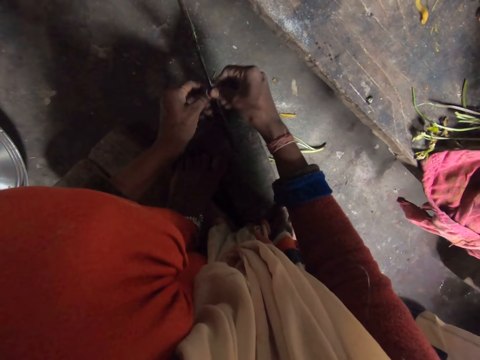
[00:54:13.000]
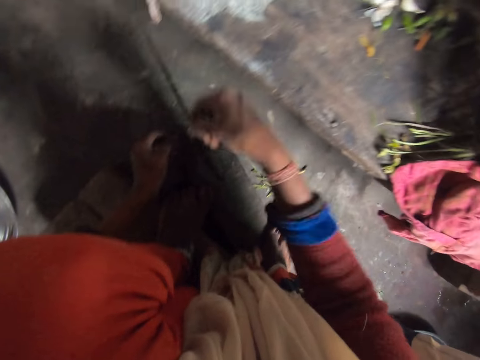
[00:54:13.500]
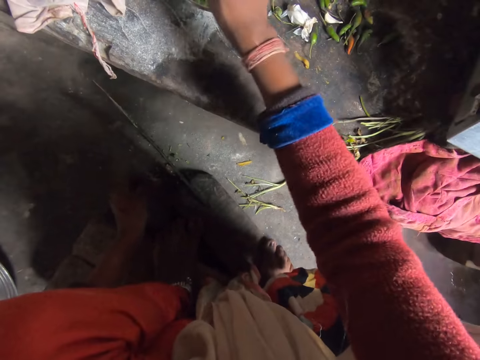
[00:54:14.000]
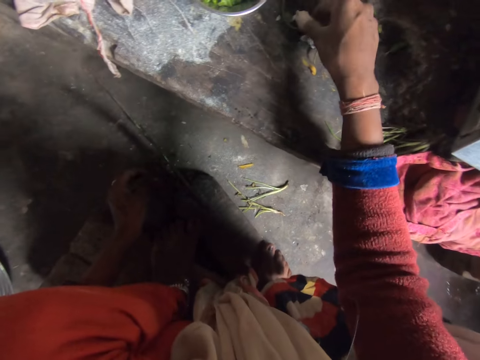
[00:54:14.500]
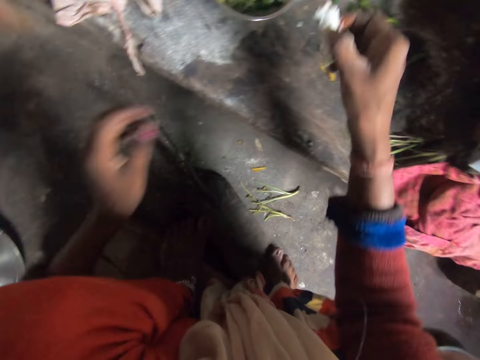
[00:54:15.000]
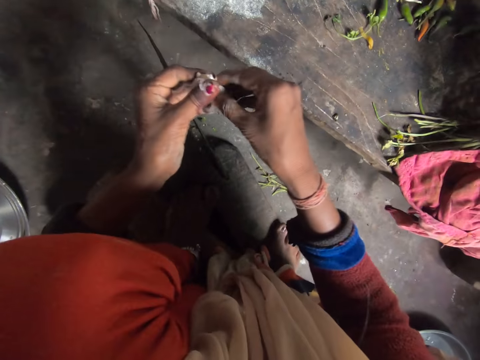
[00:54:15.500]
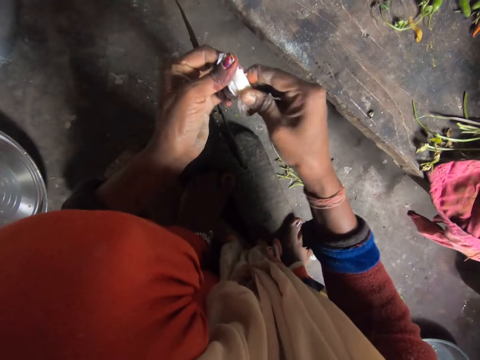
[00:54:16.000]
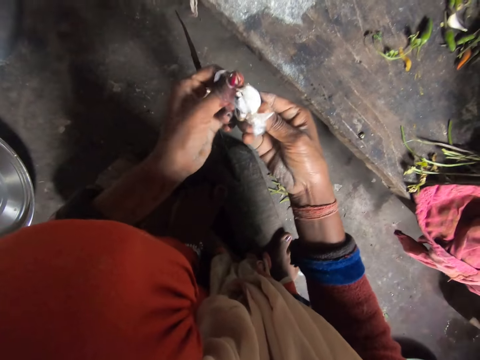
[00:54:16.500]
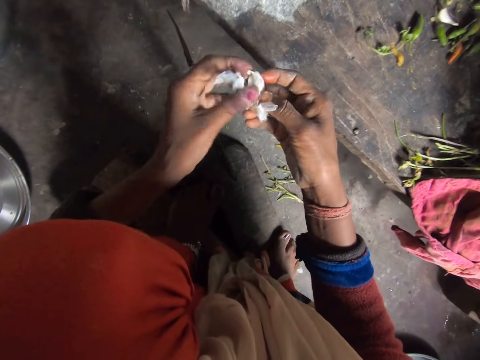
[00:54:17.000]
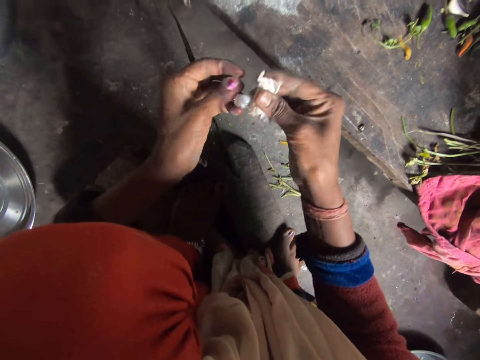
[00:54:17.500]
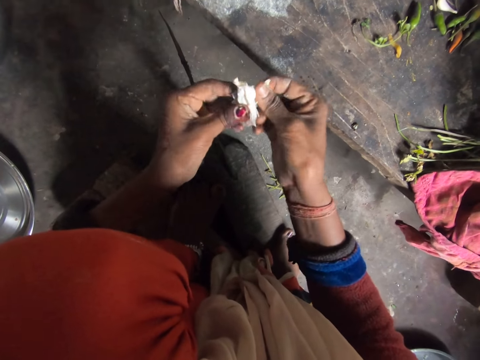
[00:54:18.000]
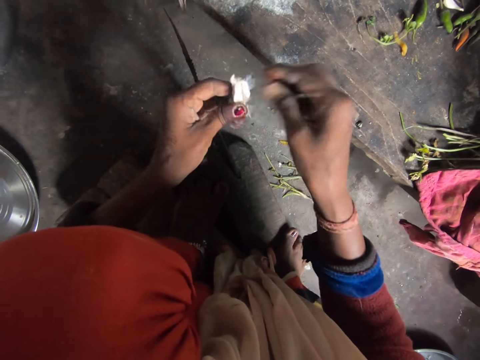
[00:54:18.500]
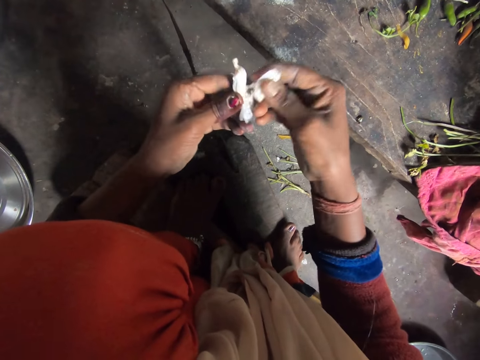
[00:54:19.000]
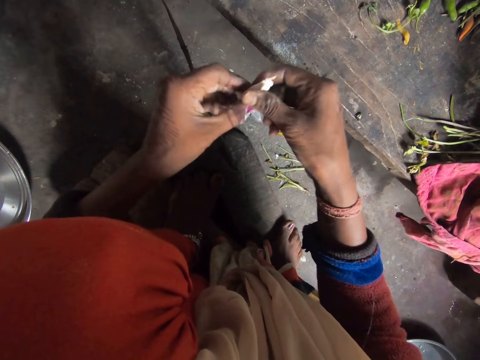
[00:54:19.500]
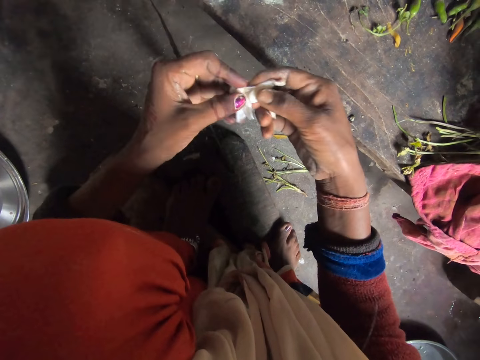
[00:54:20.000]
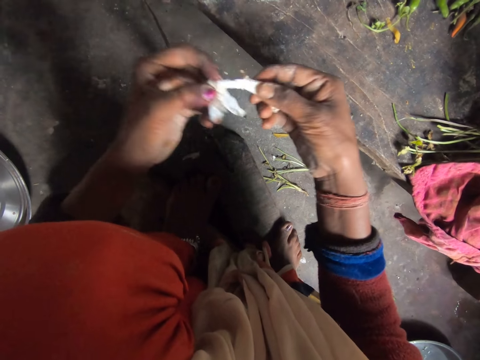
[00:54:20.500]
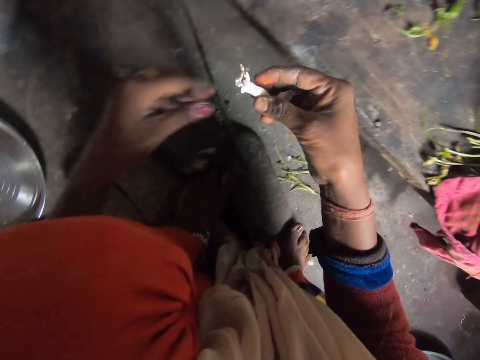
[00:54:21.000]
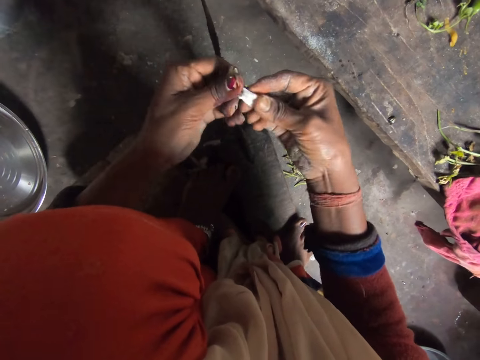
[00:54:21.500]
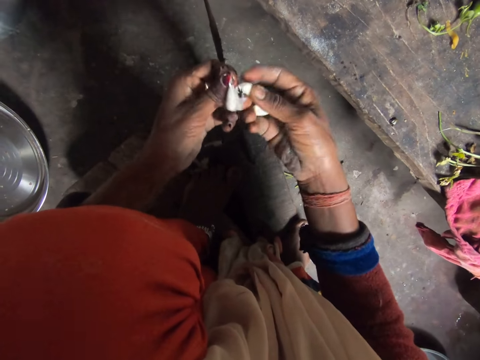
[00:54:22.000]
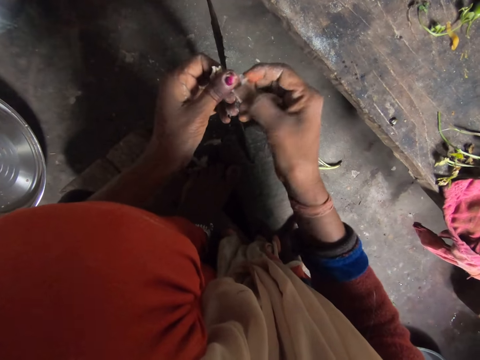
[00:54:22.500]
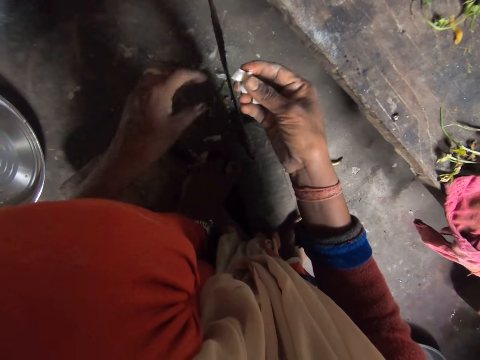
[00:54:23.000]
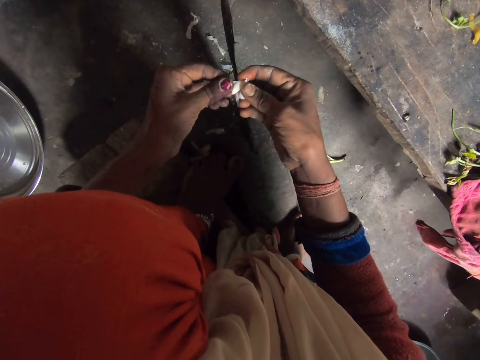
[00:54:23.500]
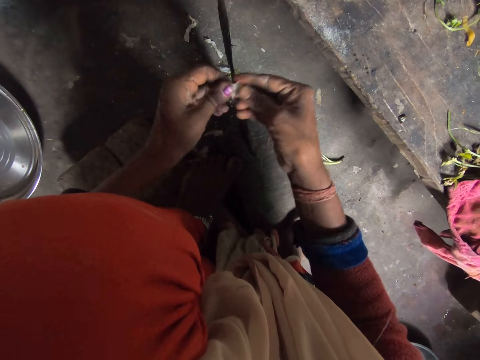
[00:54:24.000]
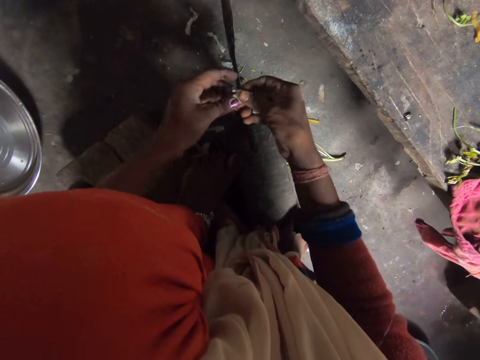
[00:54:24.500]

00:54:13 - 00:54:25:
The camera wearer drops the pepper on the plate. They pick the onion from the cabinet. They pick the garlic. They pick the garlic again. They unwrap the garlic.

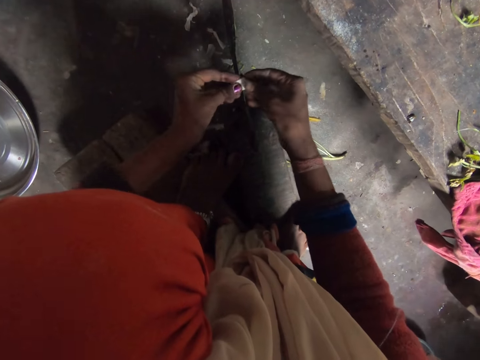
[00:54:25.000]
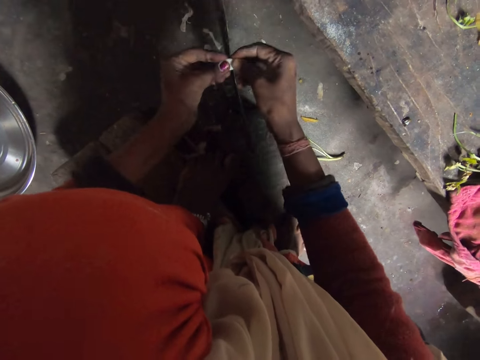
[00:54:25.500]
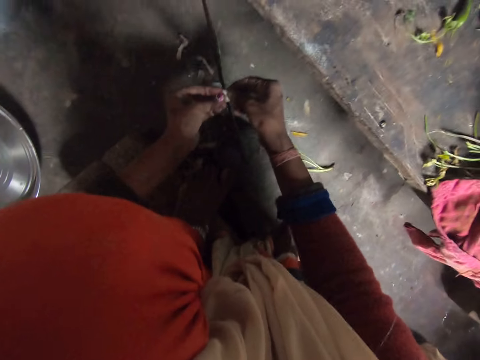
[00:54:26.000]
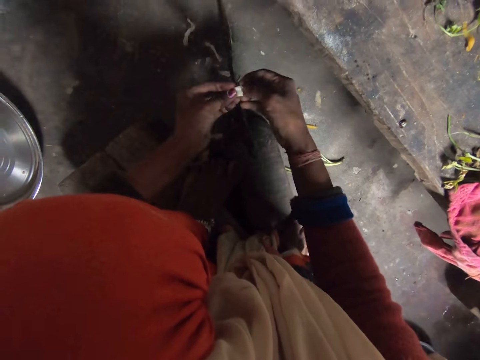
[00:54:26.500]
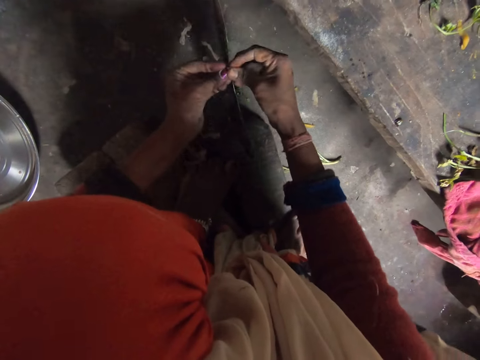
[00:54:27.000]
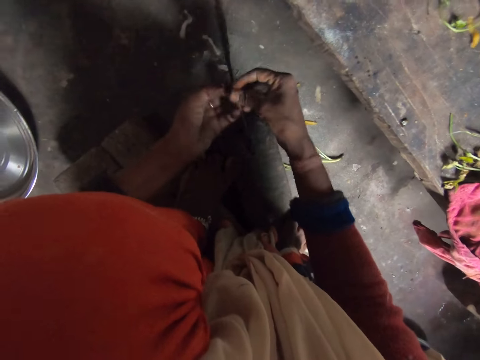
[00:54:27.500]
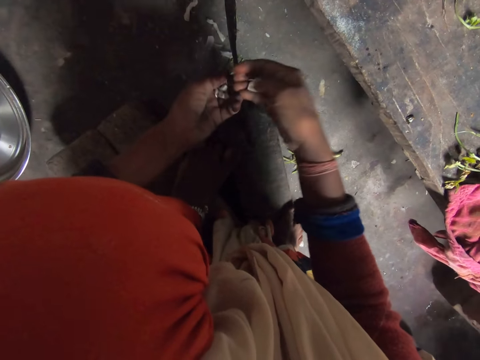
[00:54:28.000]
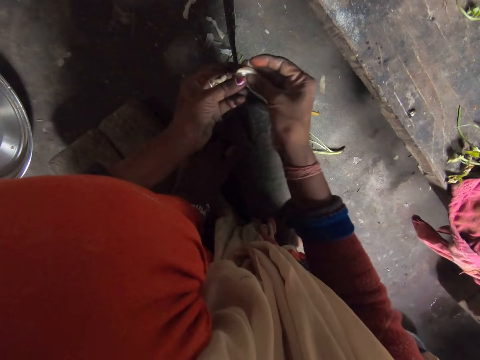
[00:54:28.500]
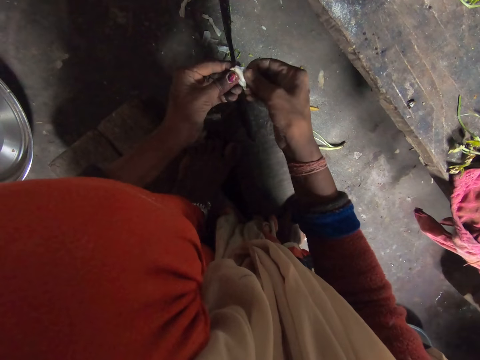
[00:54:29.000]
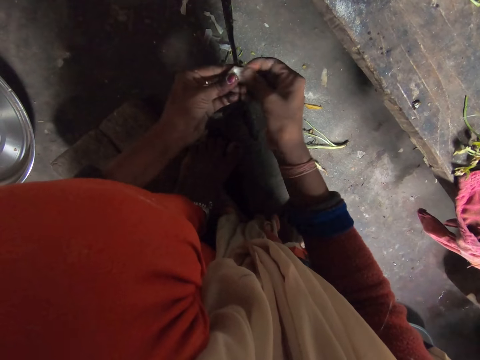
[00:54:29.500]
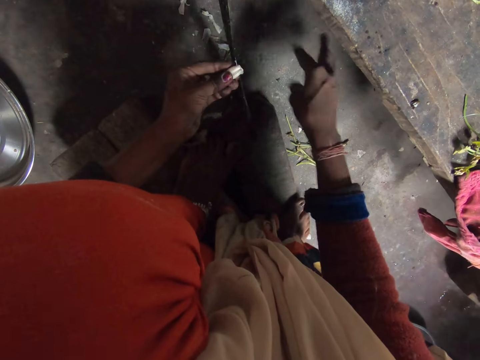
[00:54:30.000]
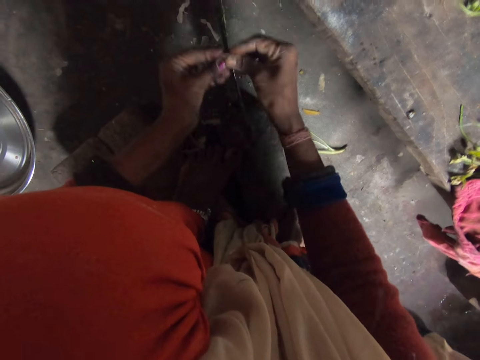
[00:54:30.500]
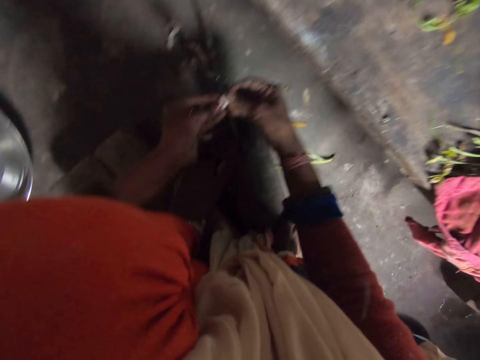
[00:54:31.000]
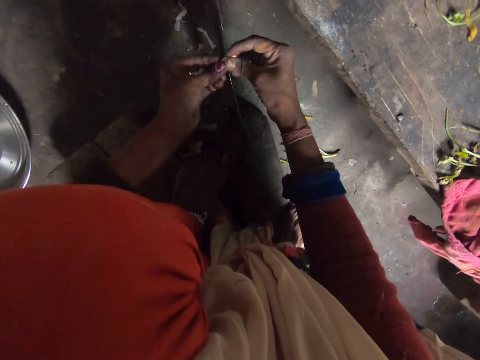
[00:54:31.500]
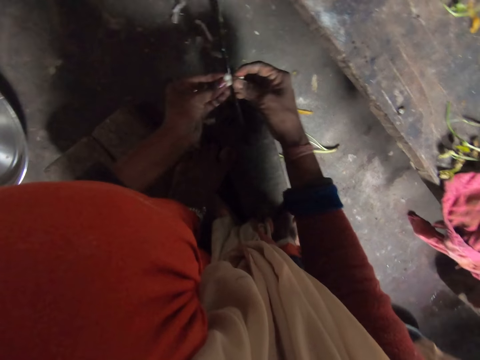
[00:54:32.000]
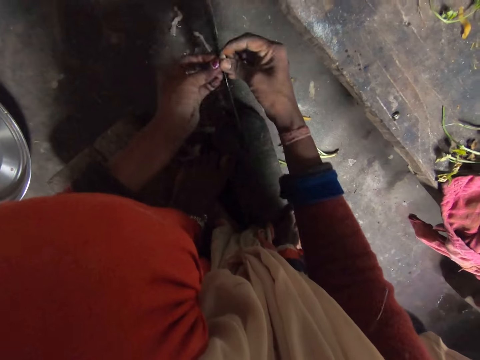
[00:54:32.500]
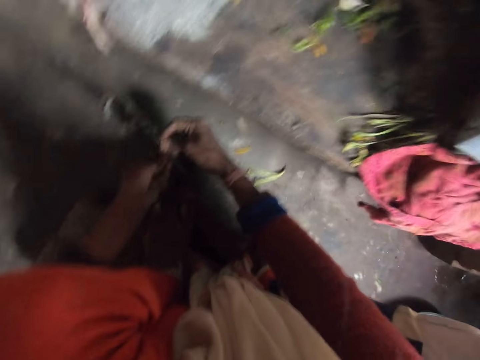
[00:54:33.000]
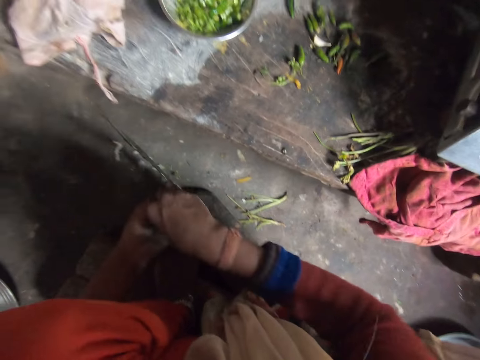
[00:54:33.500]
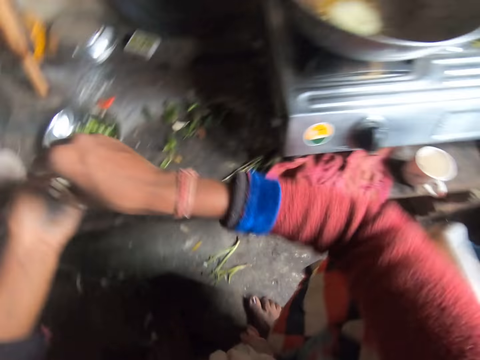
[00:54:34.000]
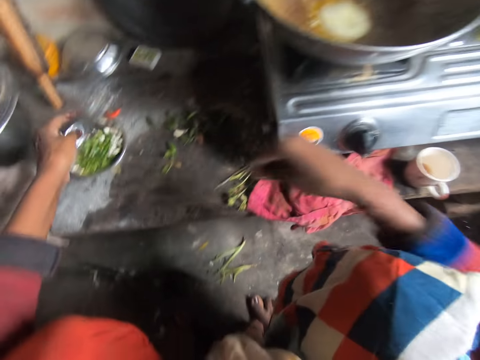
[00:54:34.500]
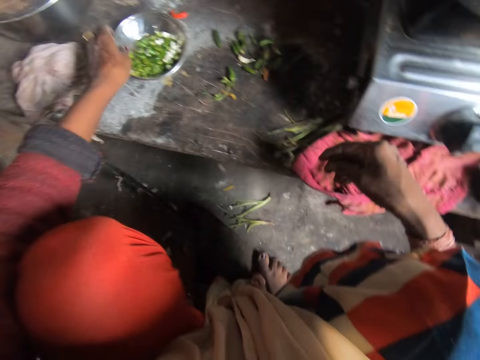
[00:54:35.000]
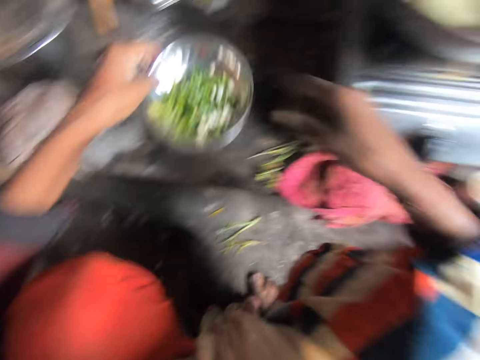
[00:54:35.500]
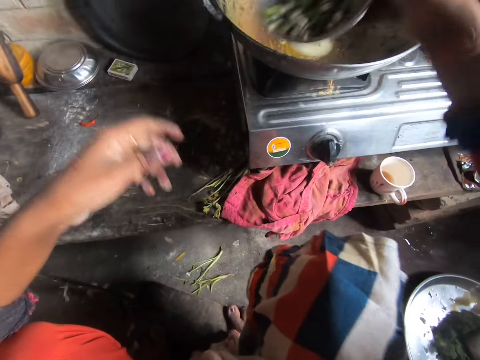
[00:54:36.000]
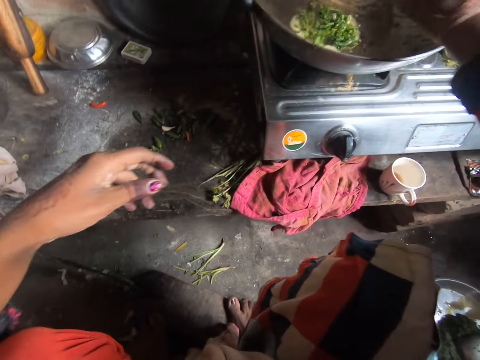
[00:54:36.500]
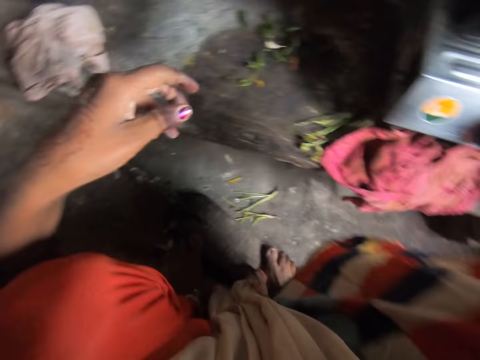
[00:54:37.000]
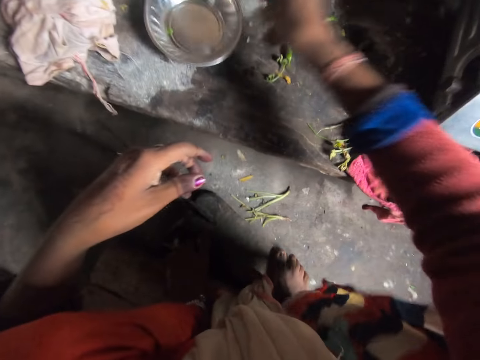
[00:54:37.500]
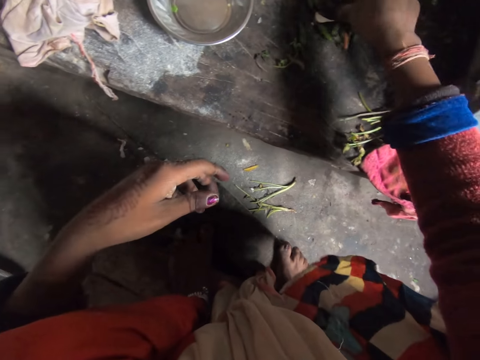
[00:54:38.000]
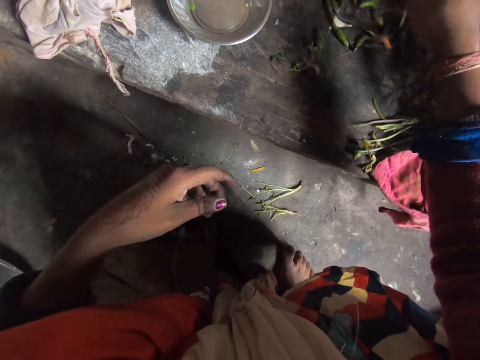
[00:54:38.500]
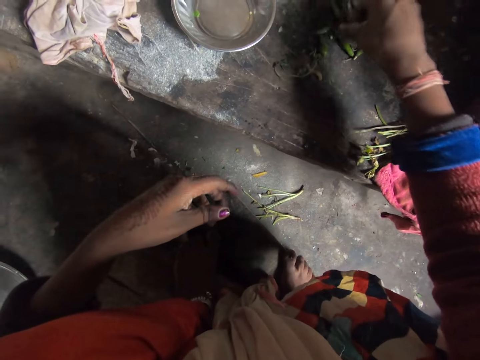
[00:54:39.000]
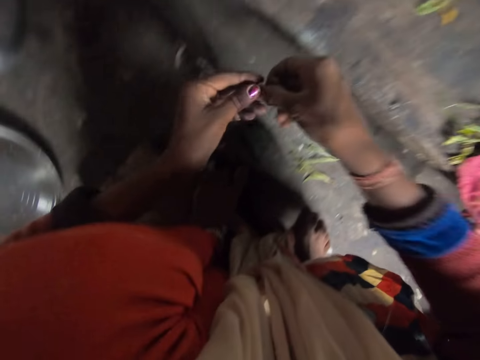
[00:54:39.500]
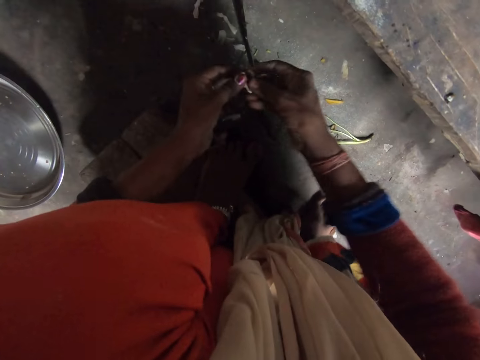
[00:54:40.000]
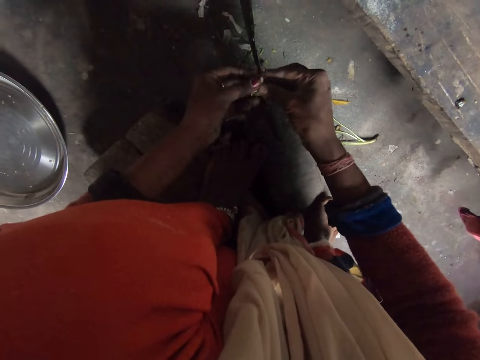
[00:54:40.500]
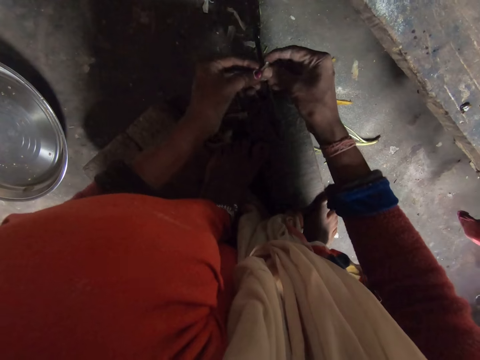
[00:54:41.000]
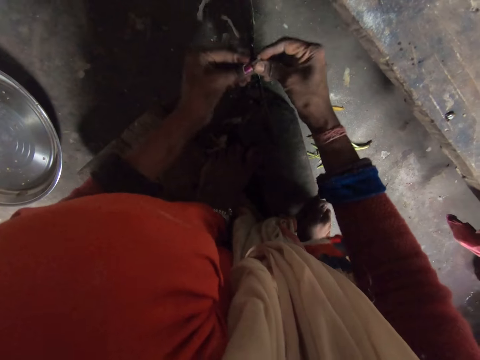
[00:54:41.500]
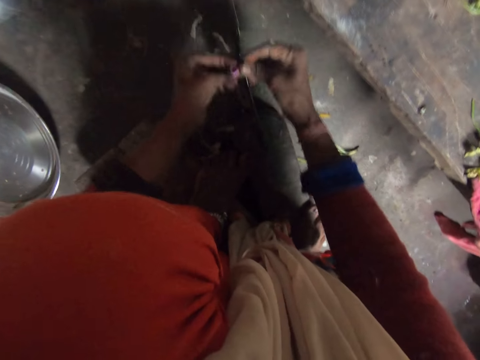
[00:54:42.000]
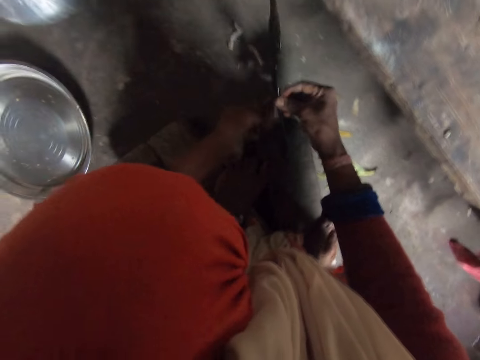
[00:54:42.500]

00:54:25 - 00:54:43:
The camera wearer cuts the garlic with the knife. They stare at the garlic. They unwrap another garlic. They throw the garlic wrapper on the floor. They cut the garlic with the knife. They pour the garlic in the plate on the table. They pick up the plate on the table. They pour the green chili pepper and garlic in the plate into the pot on a cooker. They drop the plate on the table. They pick up the garlic on the table. They pick the pepper. They cut the garlic with the knife. They chop the pepper. They cut the garlic with the knife again.
